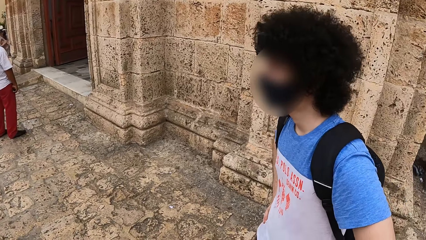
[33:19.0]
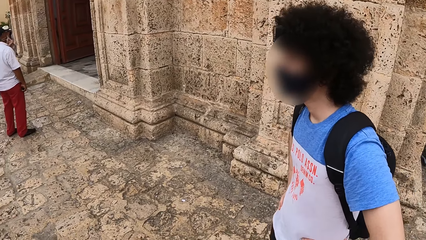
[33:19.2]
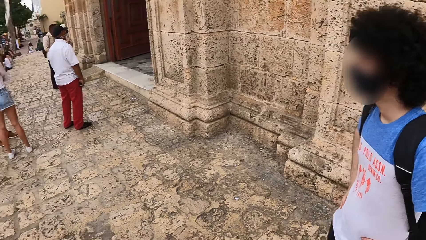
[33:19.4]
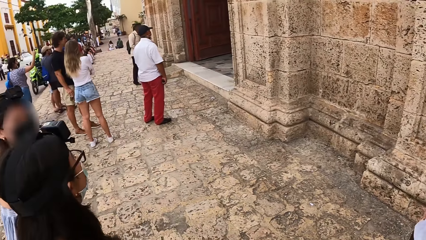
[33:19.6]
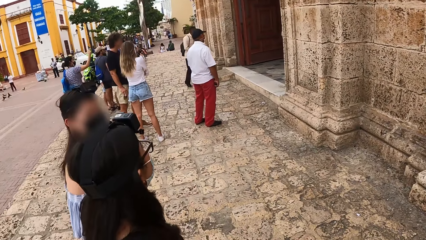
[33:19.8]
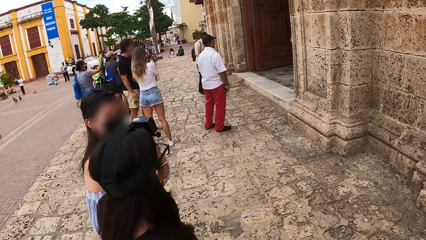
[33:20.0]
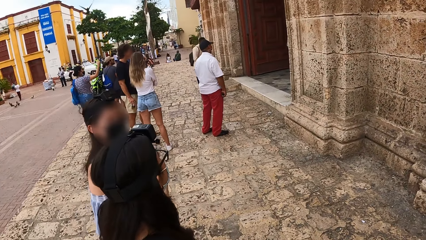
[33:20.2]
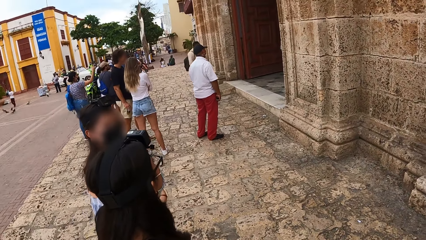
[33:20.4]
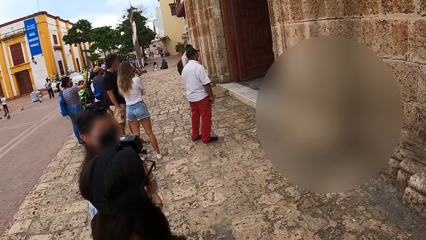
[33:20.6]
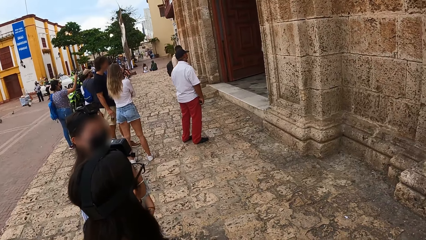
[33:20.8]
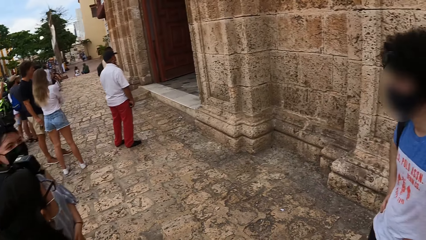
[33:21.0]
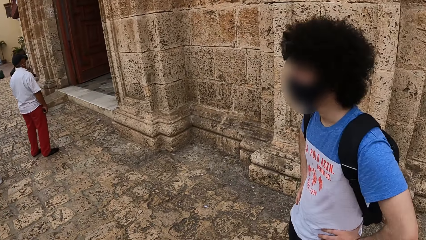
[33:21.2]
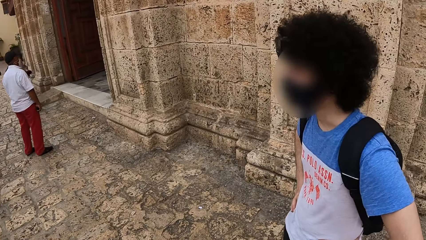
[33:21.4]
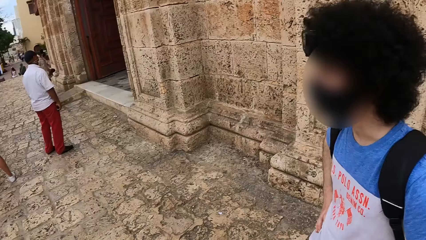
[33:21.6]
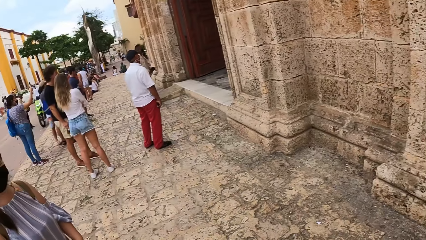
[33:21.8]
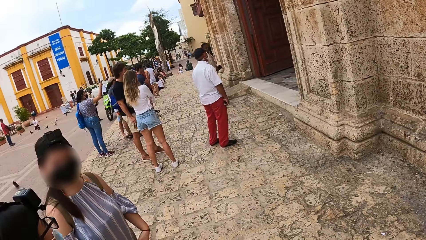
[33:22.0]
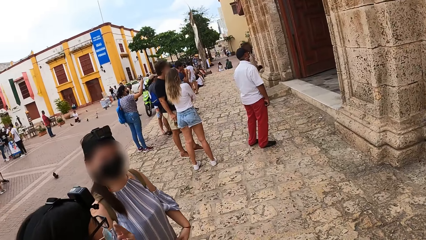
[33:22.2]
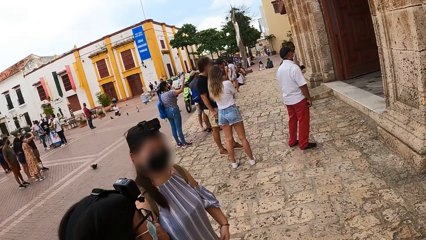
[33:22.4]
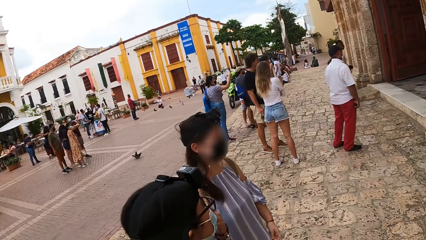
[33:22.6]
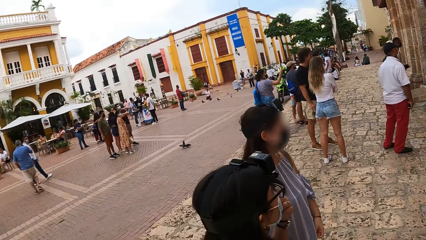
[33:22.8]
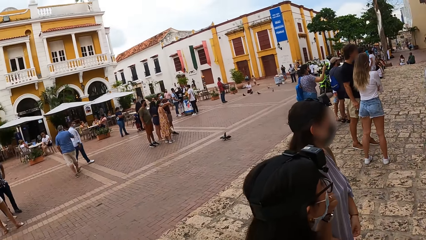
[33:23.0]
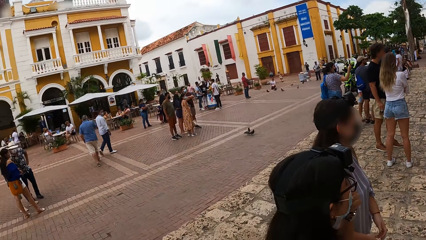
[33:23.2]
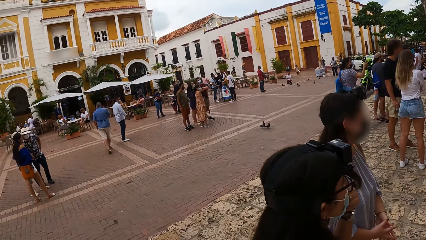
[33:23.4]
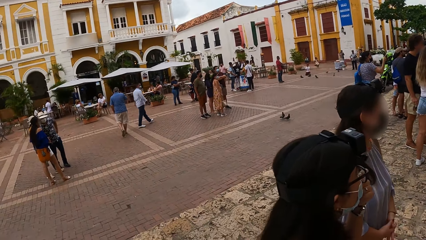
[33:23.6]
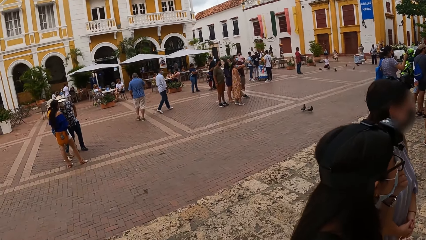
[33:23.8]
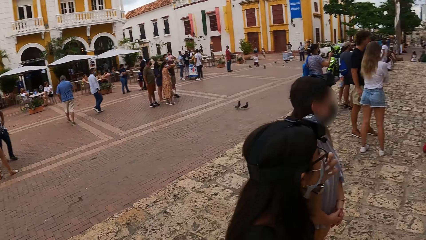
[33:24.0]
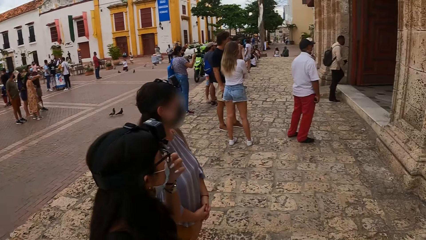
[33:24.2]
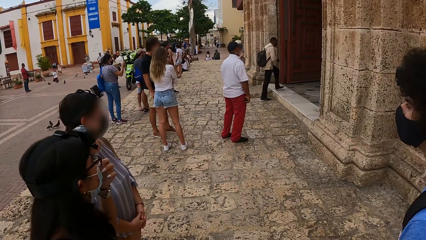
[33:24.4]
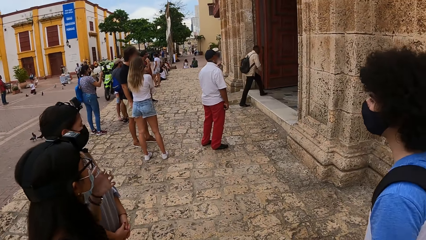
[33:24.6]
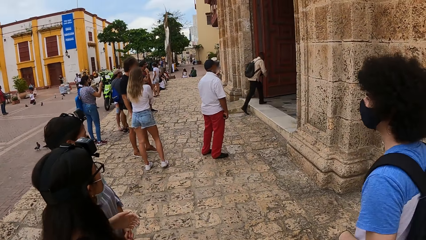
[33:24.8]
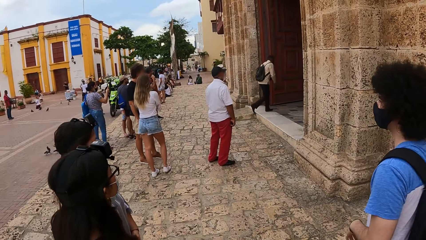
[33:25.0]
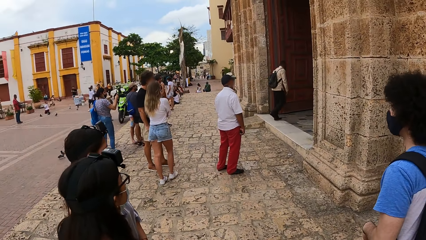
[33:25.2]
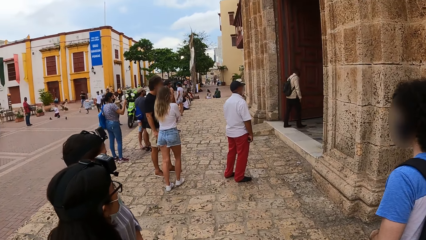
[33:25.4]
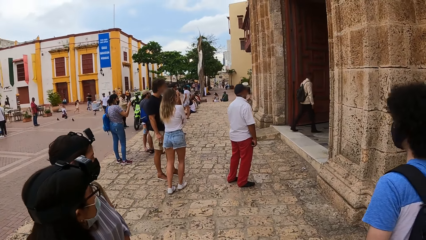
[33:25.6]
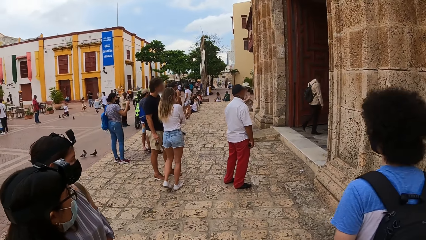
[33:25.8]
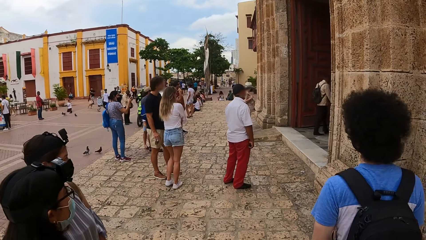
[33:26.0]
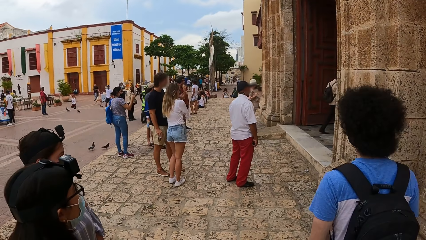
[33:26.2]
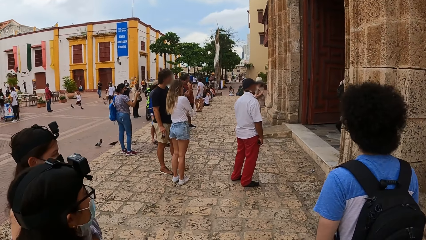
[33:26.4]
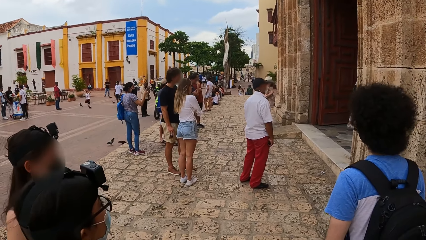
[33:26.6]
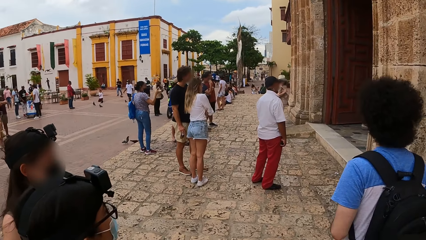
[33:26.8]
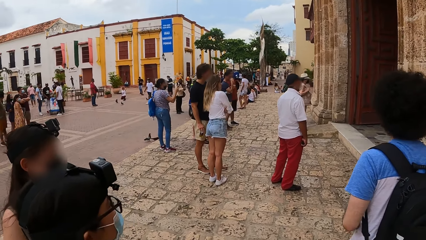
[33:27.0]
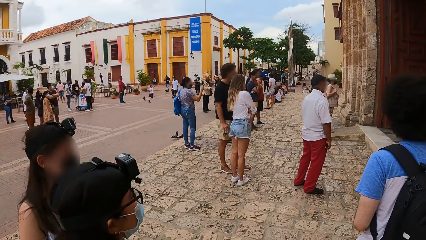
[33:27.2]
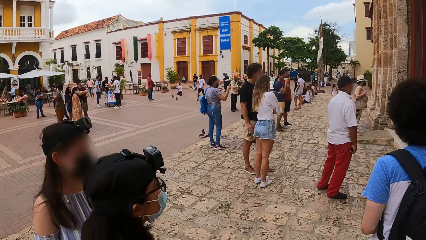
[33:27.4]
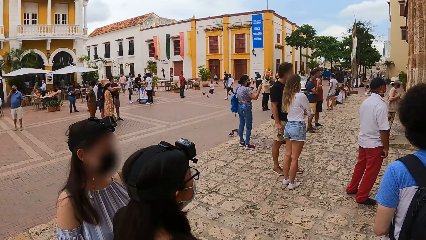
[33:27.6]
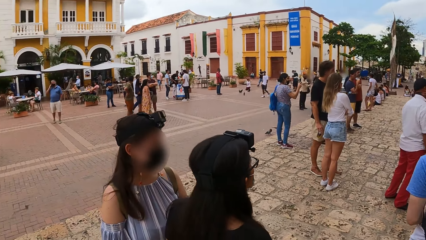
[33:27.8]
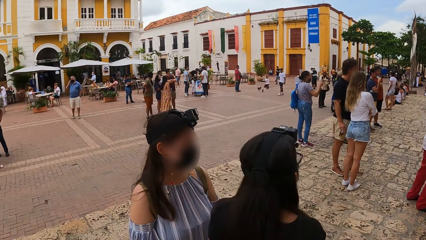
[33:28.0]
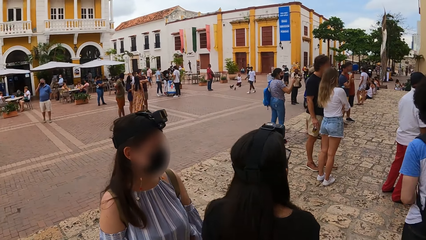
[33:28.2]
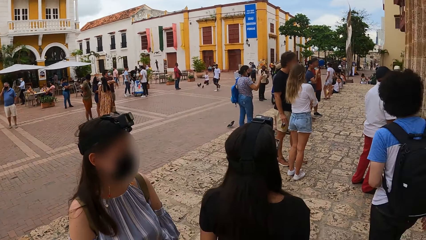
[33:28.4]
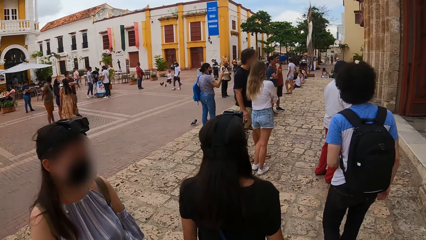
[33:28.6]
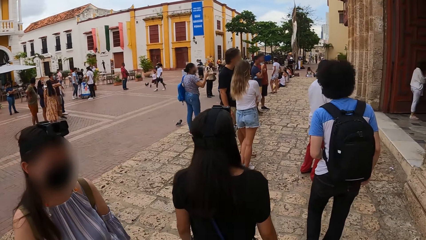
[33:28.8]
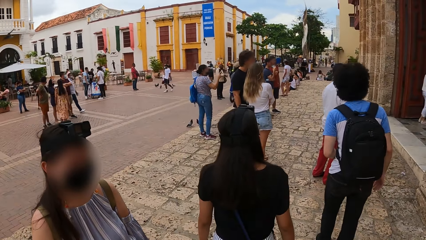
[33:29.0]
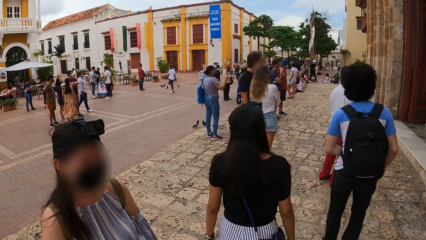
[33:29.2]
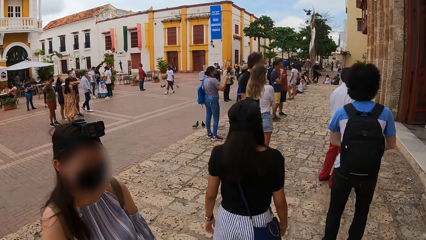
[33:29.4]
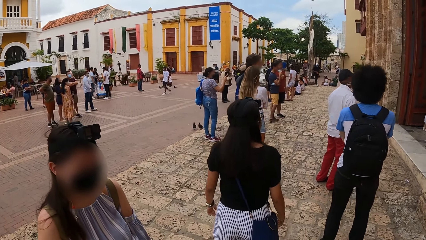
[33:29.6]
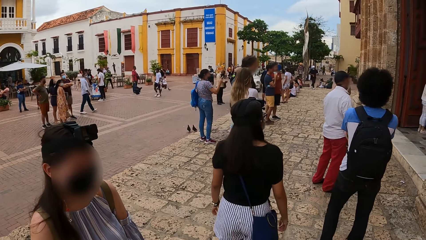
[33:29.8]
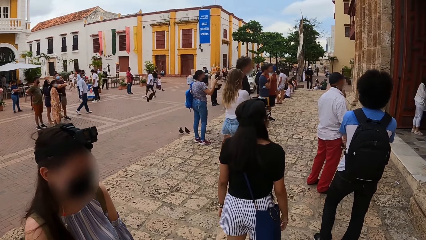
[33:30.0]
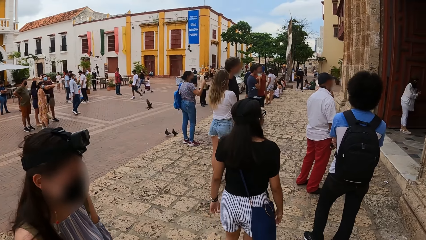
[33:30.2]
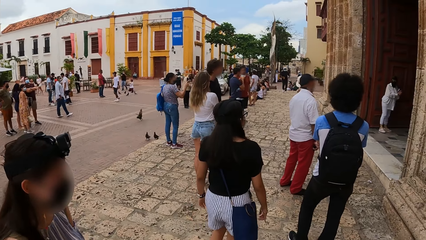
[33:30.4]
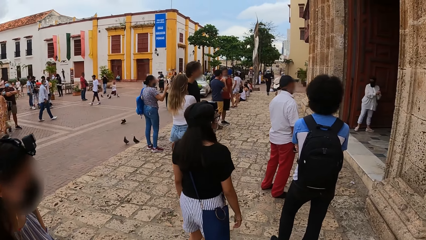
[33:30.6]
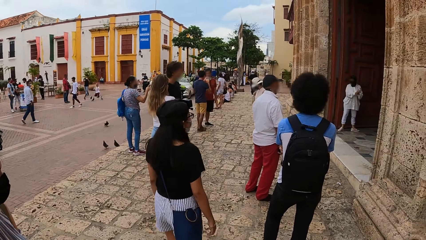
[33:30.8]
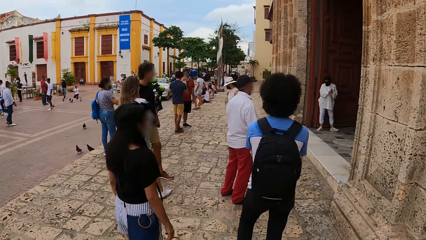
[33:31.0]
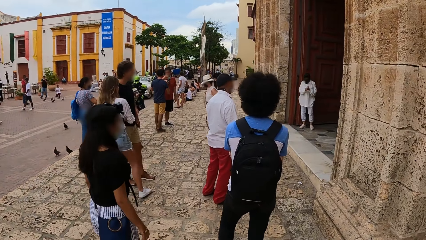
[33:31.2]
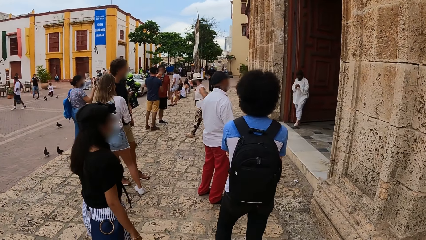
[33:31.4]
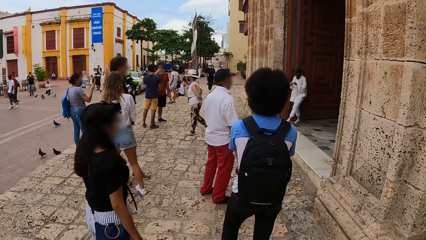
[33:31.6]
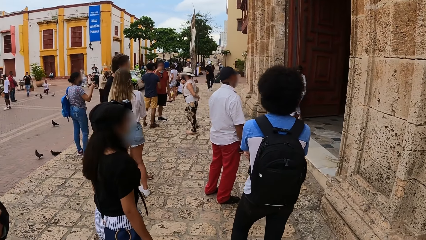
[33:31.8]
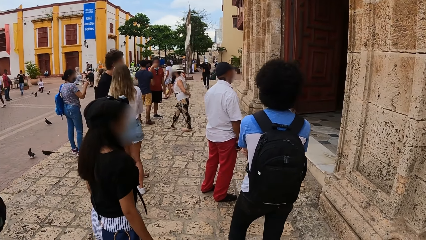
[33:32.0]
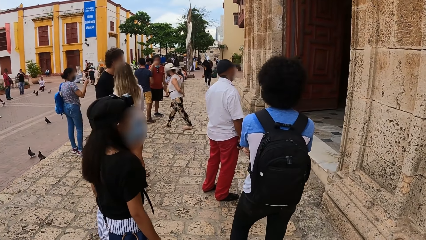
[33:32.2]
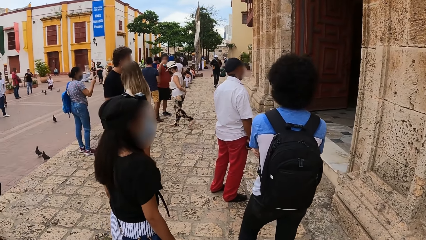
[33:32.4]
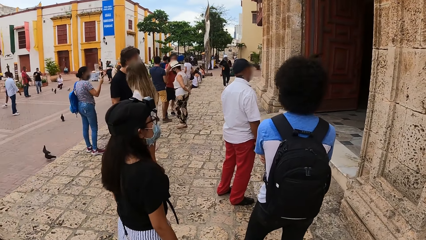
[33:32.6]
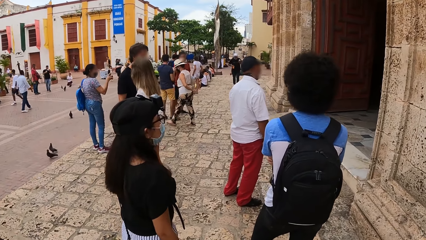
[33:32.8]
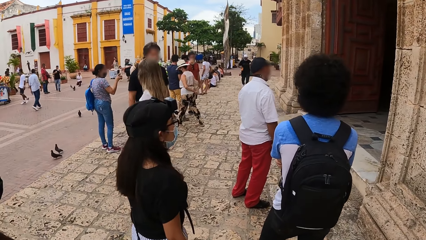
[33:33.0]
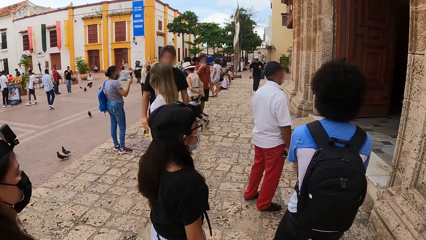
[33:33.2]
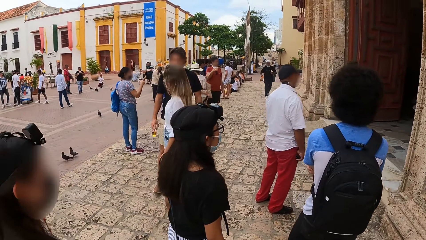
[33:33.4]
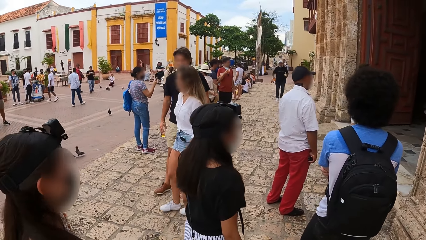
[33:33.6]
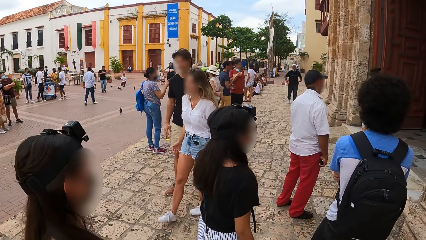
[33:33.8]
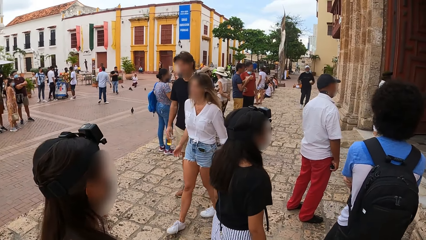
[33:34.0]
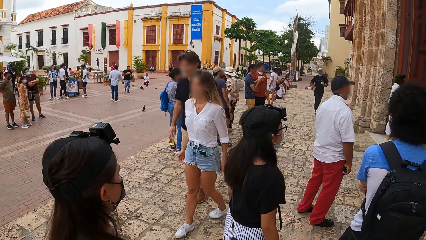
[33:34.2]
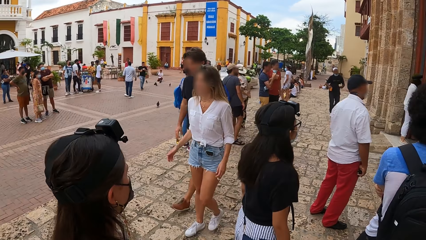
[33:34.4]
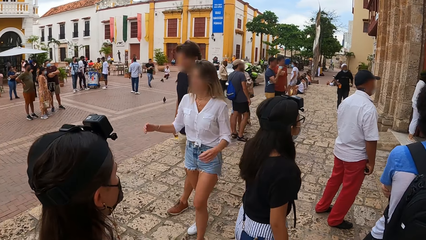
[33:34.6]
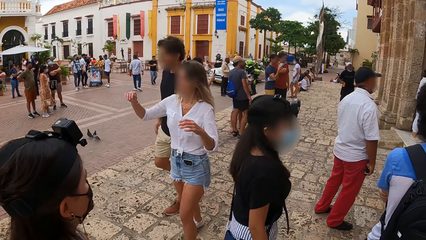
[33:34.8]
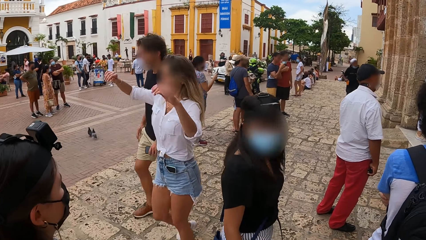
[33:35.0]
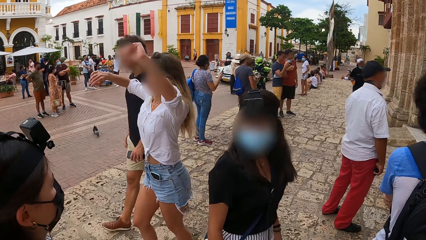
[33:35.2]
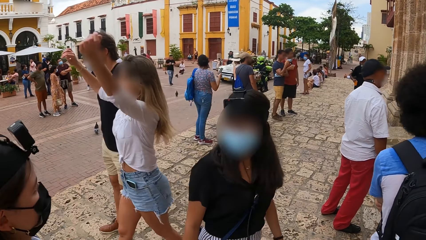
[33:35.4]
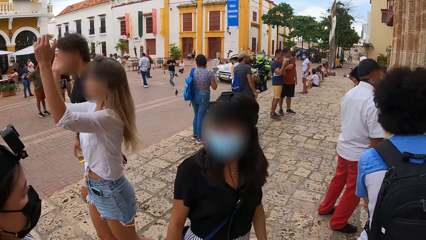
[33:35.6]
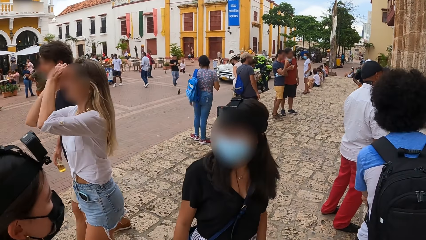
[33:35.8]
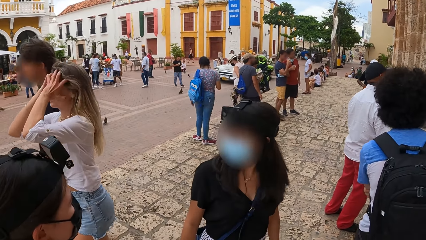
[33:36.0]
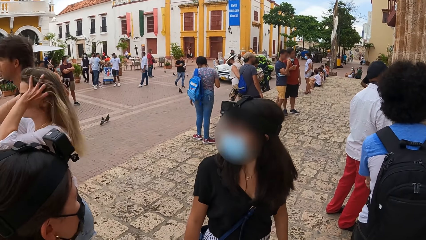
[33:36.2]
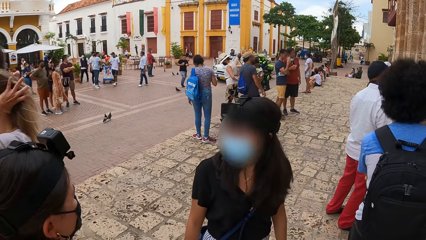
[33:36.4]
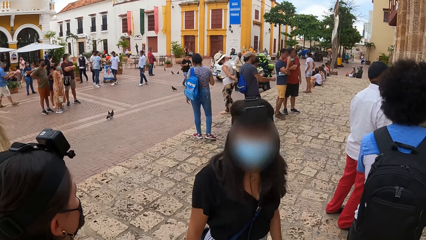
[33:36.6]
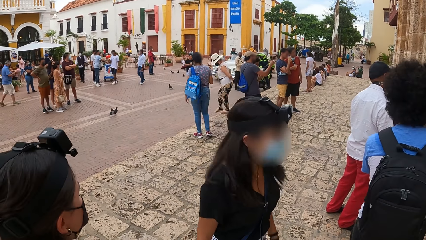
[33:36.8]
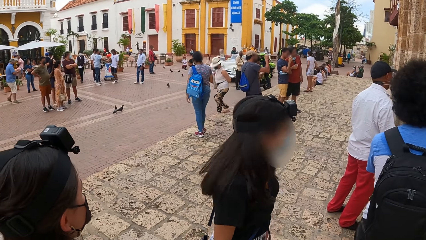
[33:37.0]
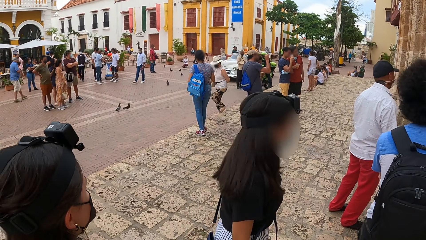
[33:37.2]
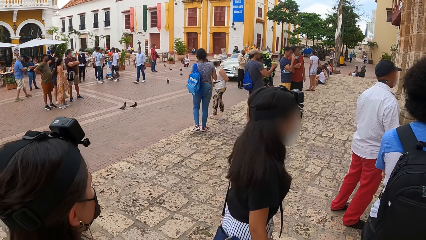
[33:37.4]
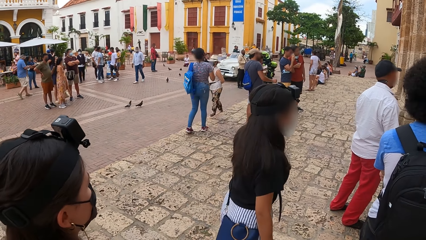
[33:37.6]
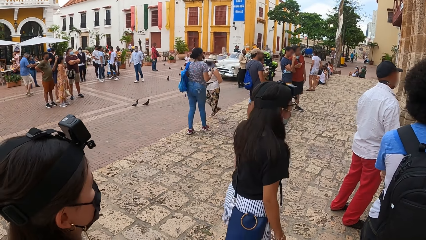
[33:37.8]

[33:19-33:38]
The camera wearer interacts with a person. They look around the street. They interact with another person. They walk towards the entrance of the building and stare at the building entrance. The first person stares at the building entrance. A third person stares at the building entrance. The other person stares at the building entrance.
